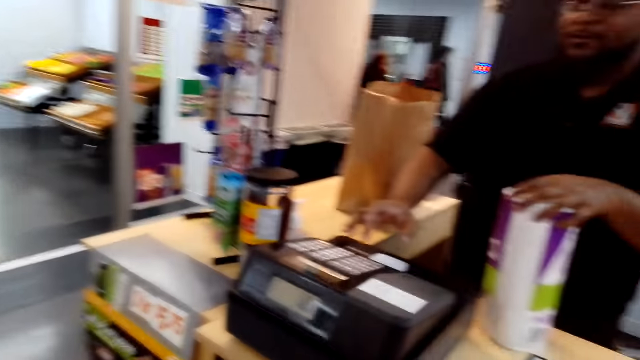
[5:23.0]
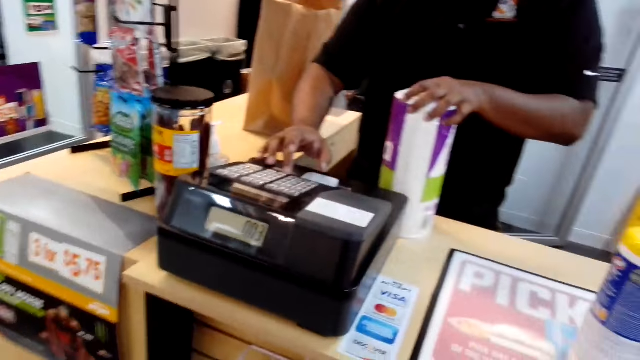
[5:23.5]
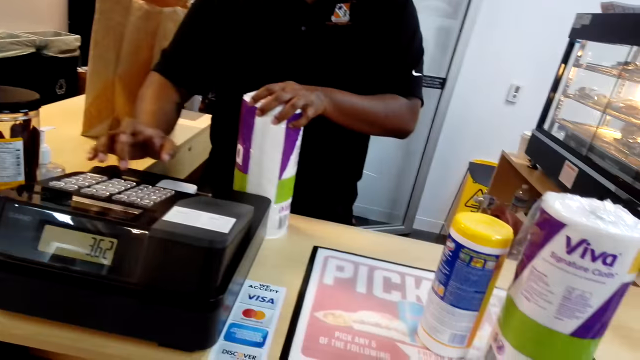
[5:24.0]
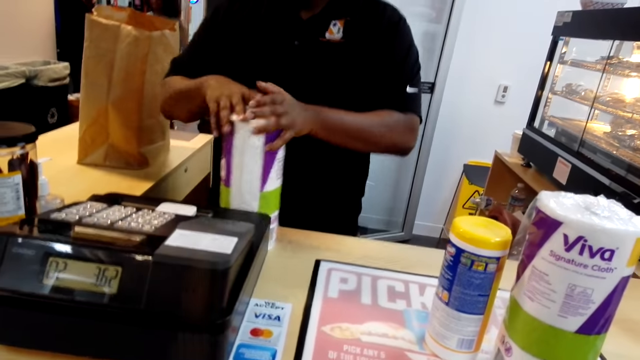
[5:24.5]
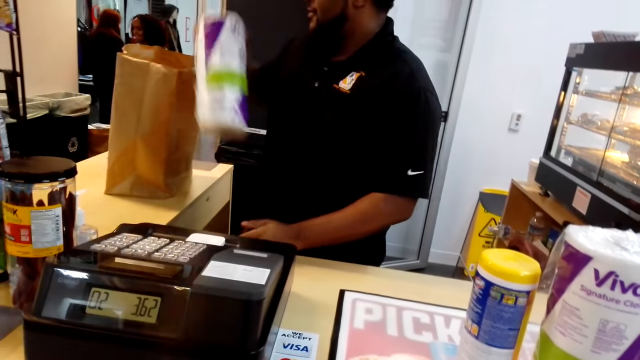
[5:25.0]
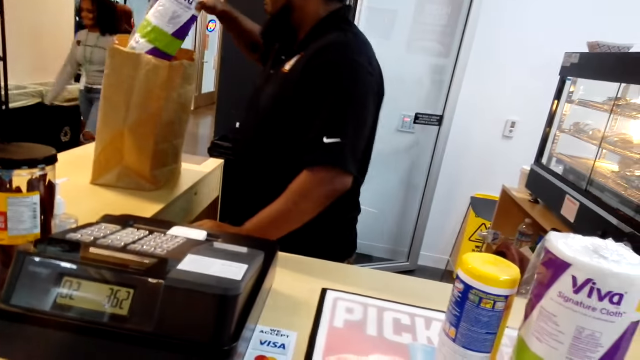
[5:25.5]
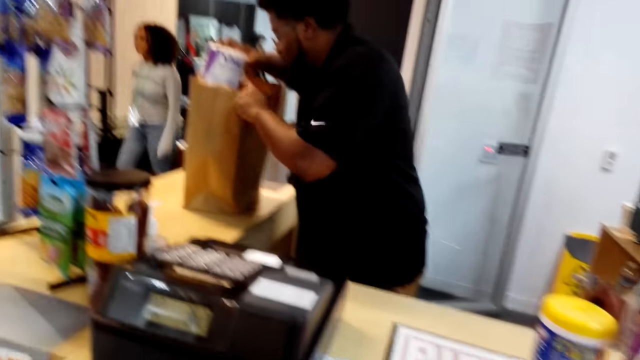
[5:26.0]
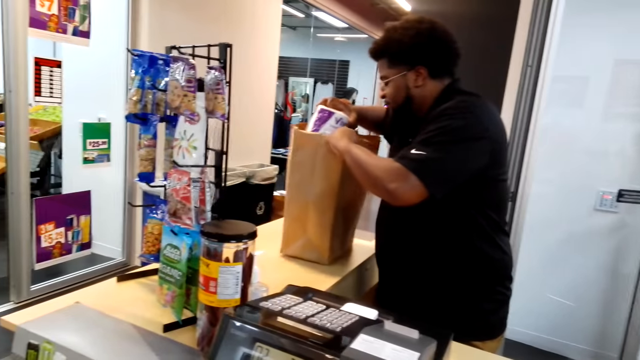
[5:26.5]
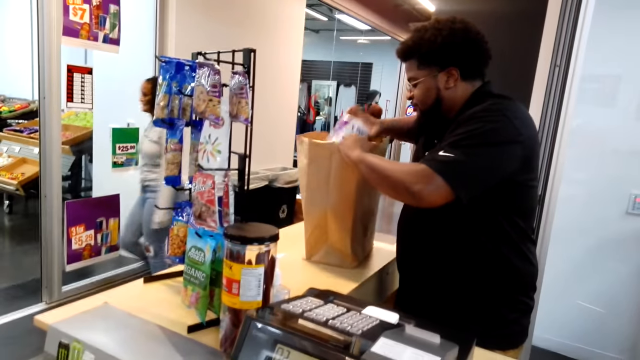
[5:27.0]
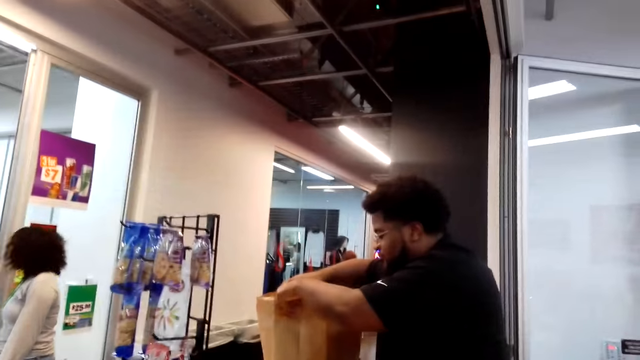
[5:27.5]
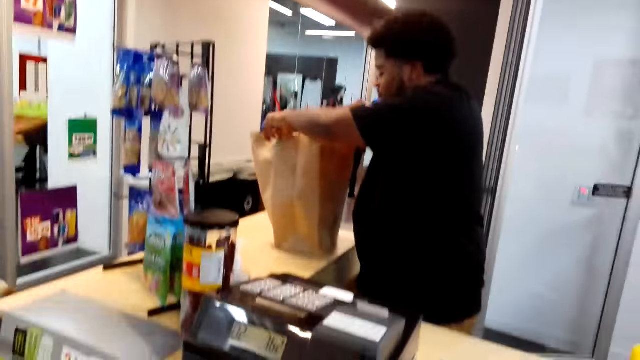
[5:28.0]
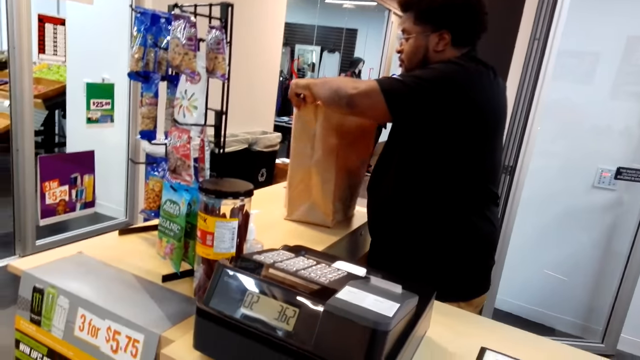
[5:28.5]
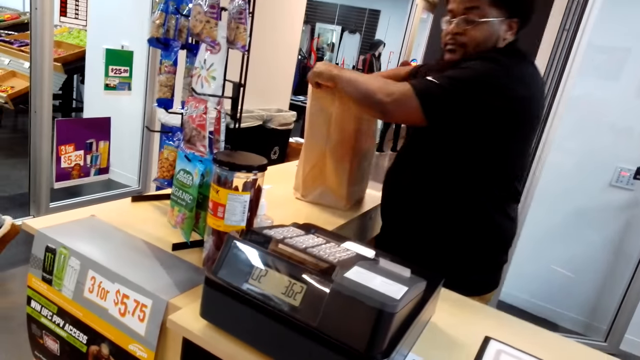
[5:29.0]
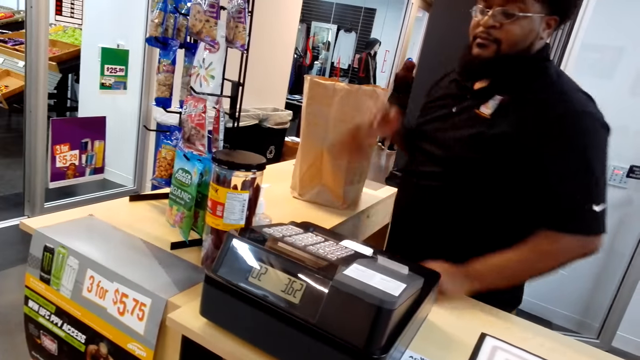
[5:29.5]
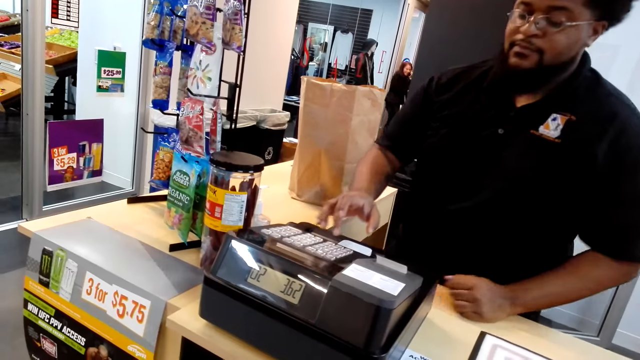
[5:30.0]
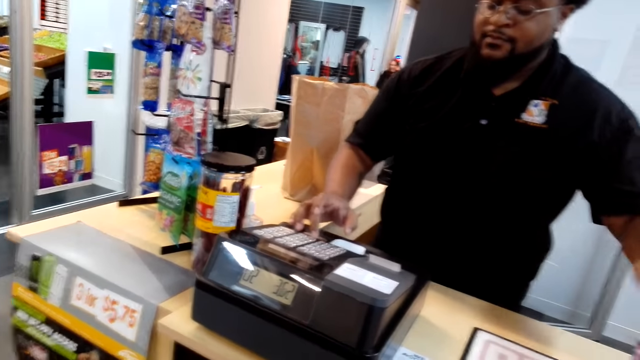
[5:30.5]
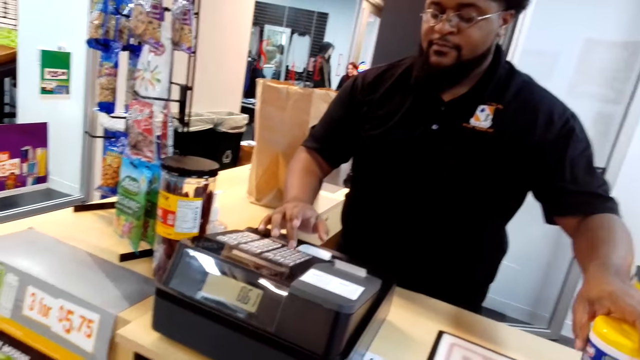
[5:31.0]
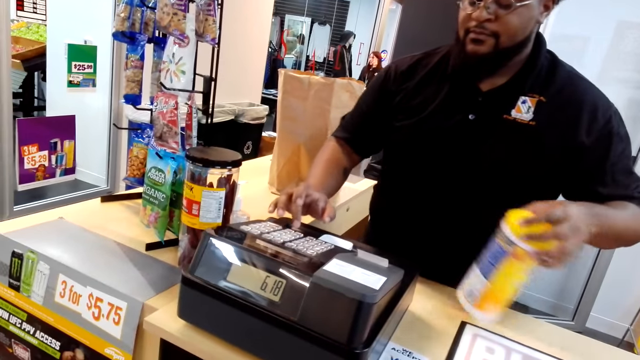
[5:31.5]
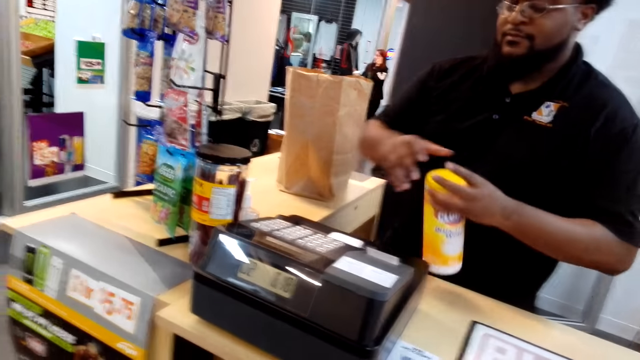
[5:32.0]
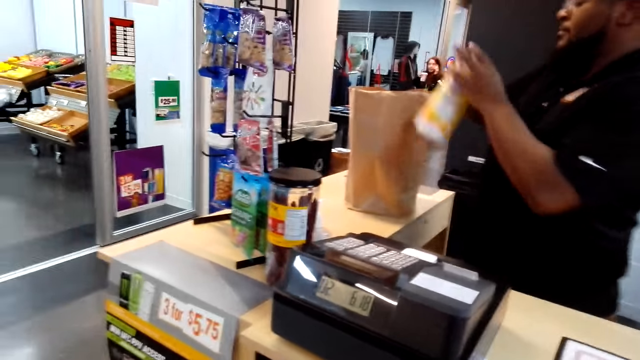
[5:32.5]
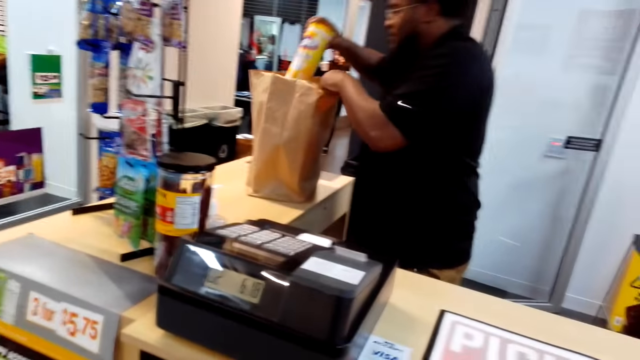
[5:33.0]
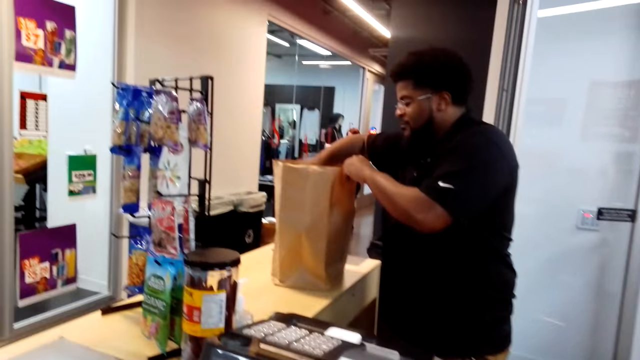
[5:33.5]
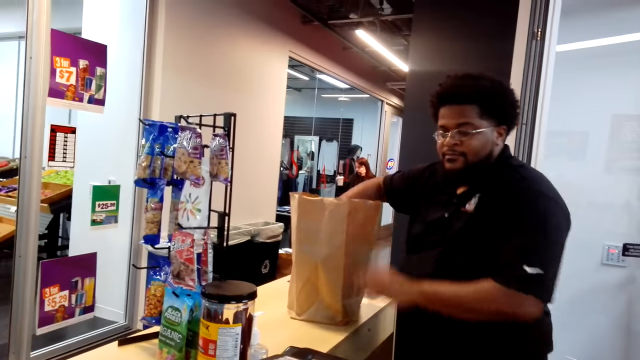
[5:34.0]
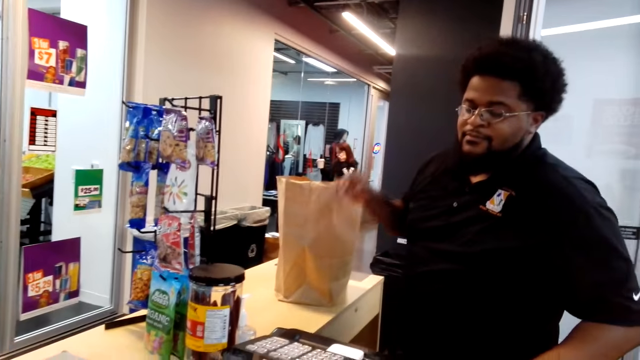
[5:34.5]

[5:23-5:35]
A man holds a serviette roll. The man keys in the serviette roll in the till machine. The camera wearer picks up the serviette roll. The man puts the serviette roll in the carrier bag. The man presses the till machine button, picks up something from the table, keys in the object in the till machine, switches the object to the other hand and puts the object in the carrier bag.

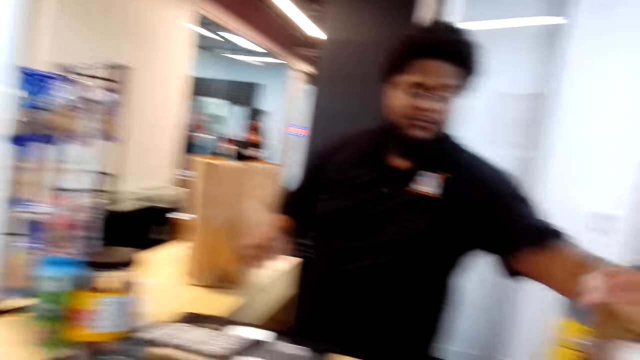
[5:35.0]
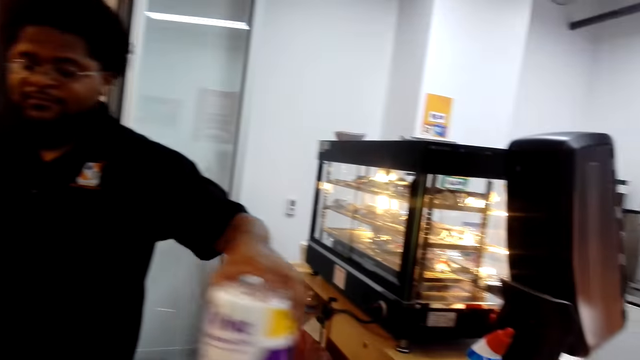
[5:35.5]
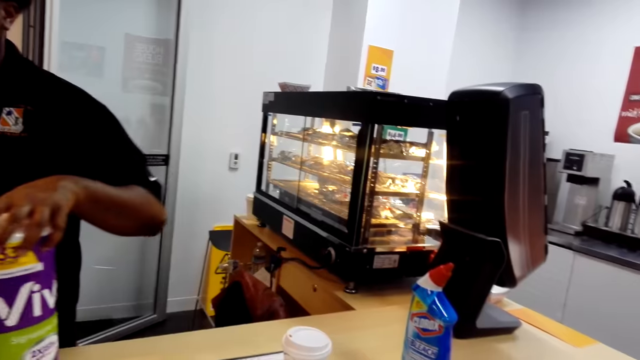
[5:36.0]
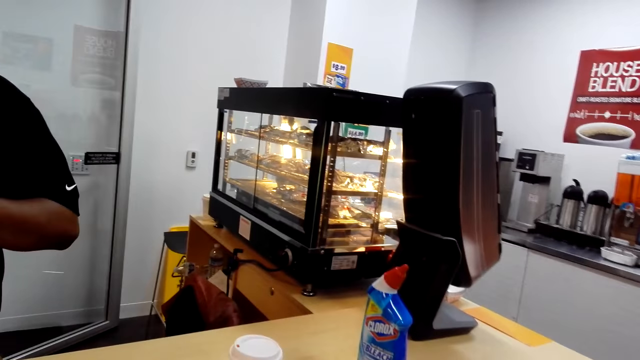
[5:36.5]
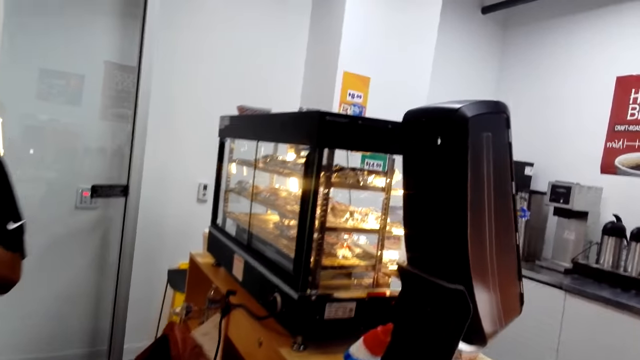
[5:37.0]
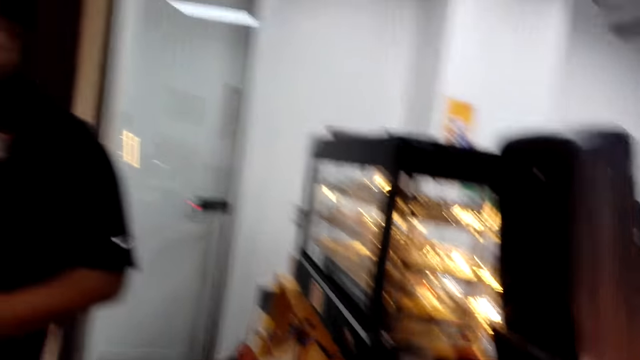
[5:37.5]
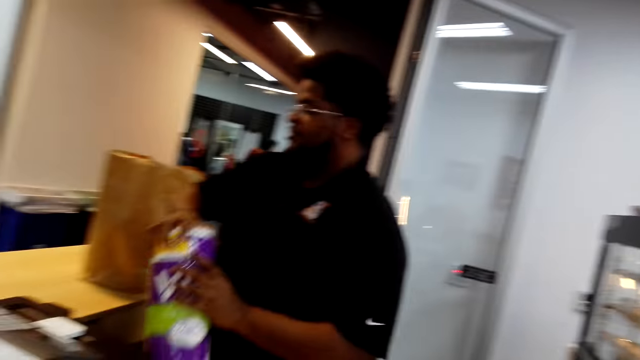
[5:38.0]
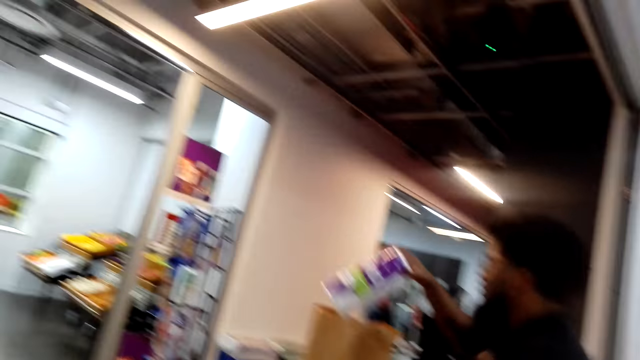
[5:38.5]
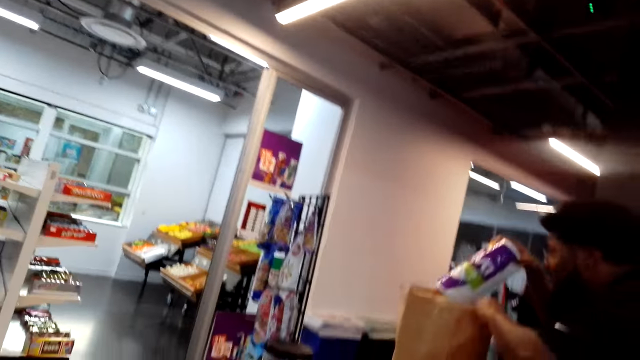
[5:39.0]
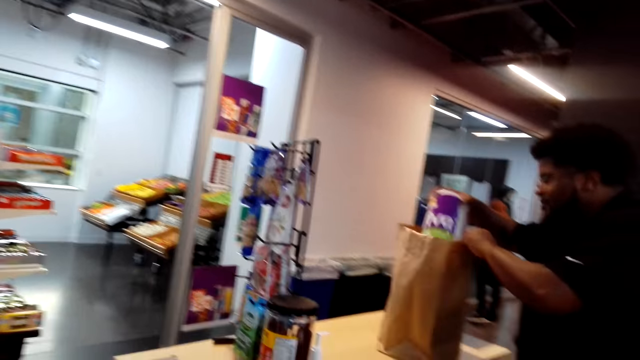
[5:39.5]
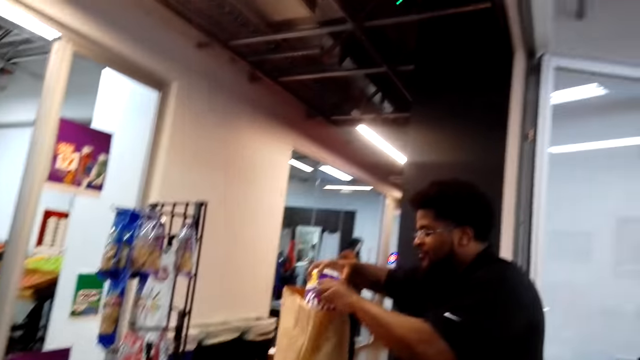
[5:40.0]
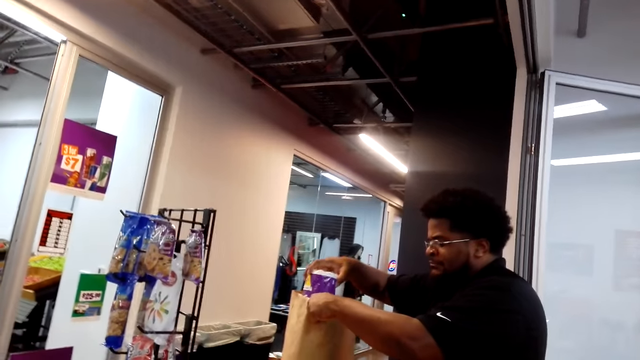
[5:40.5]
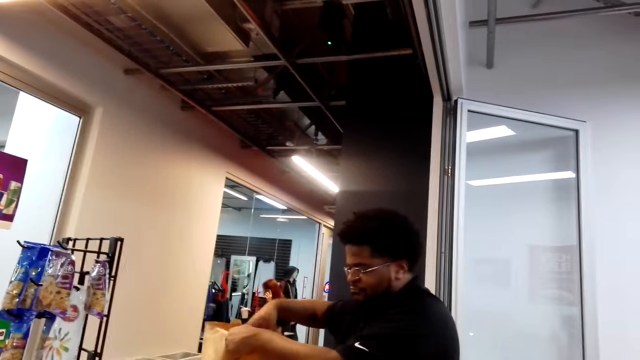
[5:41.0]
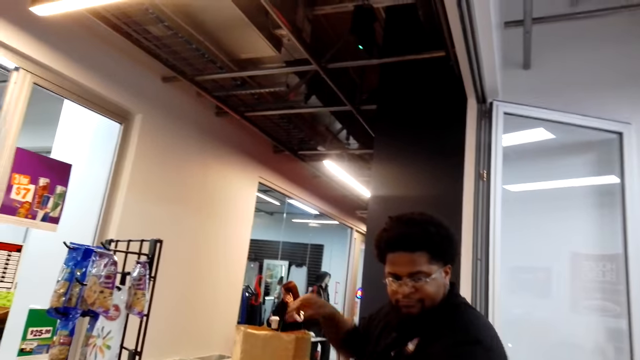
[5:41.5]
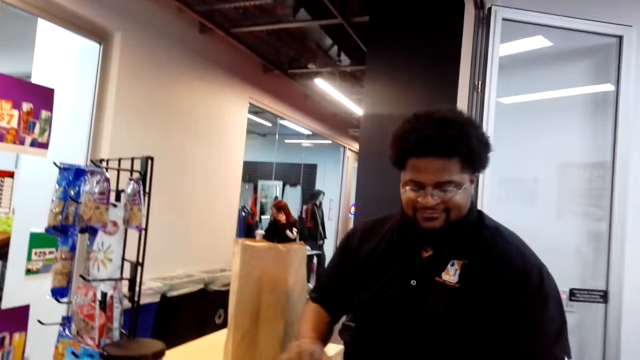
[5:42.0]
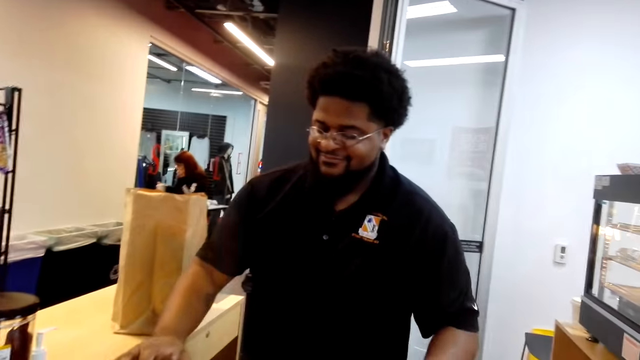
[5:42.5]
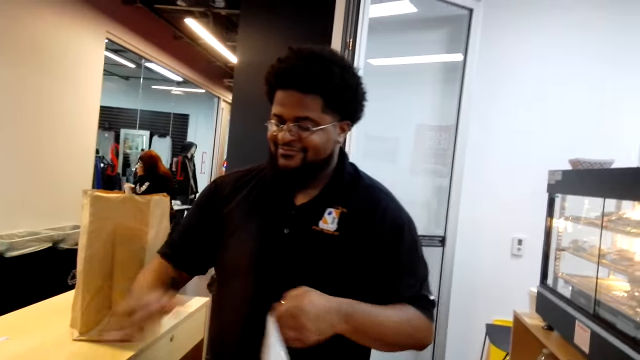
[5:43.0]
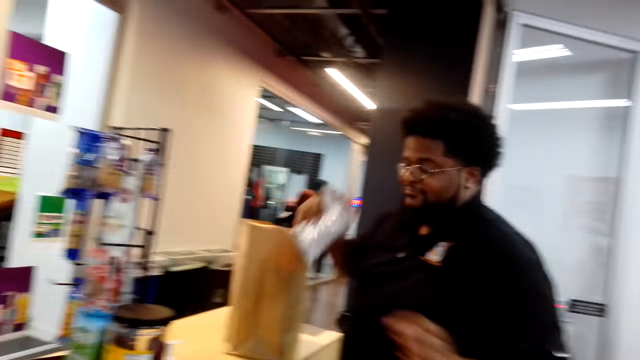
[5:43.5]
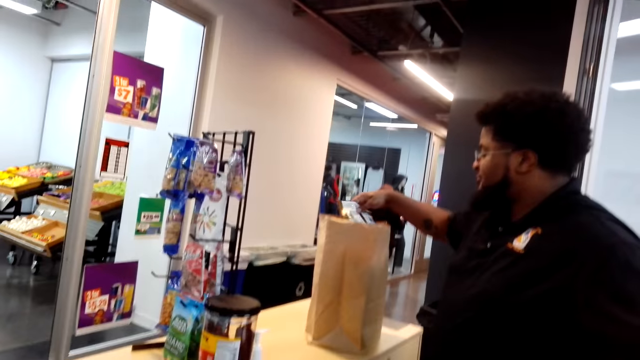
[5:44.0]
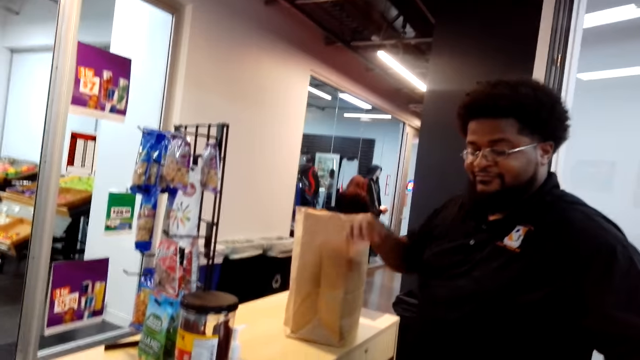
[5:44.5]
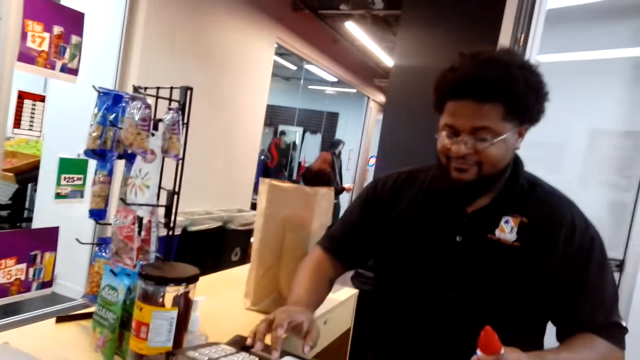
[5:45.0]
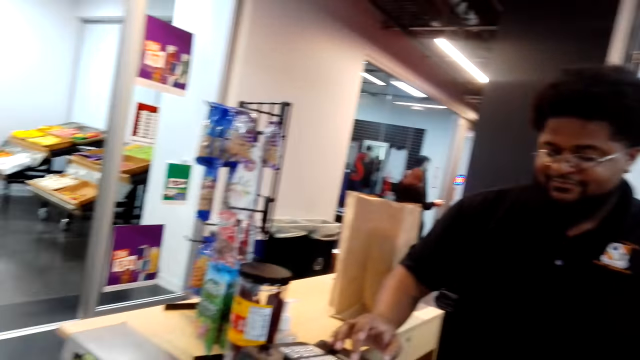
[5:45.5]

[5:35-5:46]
A man picks up the serviette roll from the table. The camera wearer looks around. The man switches the serviette roll to the other hand and puts the serviette roll in a carrier bag. The man picks up something and switches the object to the other hand. The camera wearer places the chips into the shopping bag. The man puts the object in the carrier bag and presses the till machine button.
